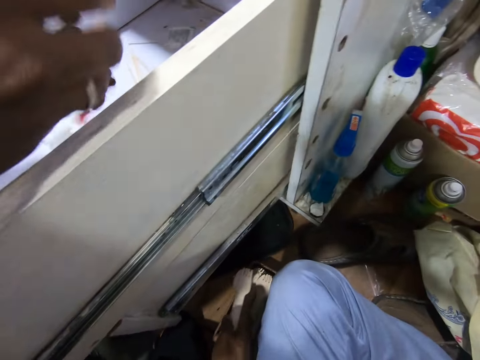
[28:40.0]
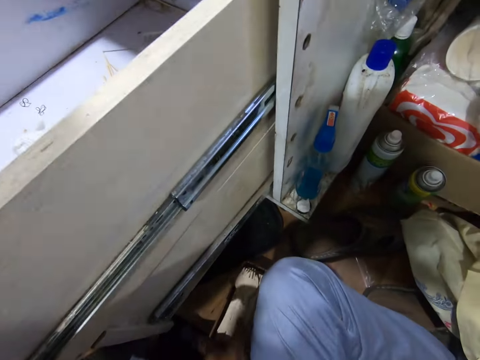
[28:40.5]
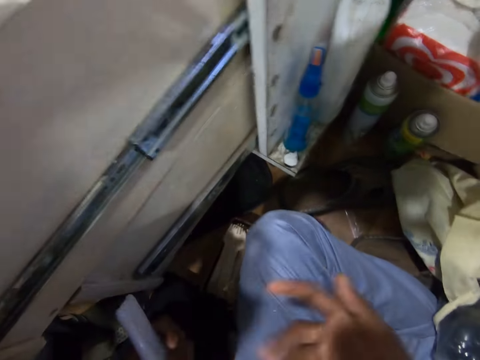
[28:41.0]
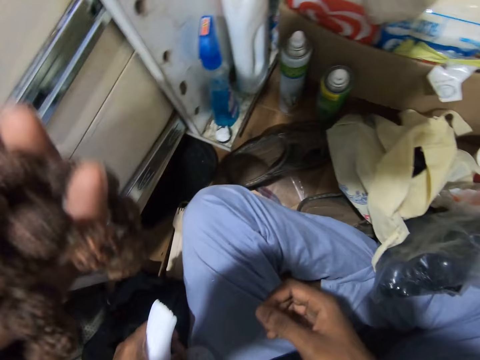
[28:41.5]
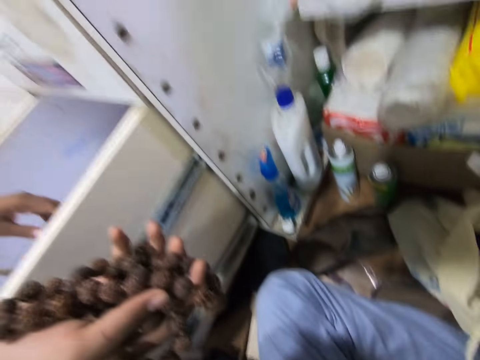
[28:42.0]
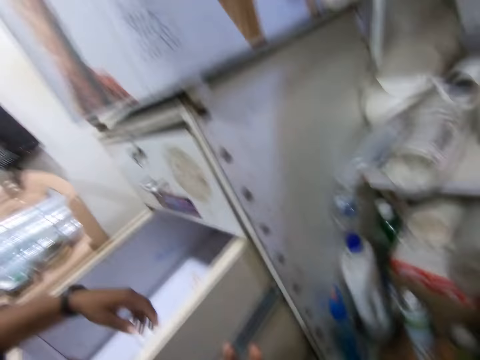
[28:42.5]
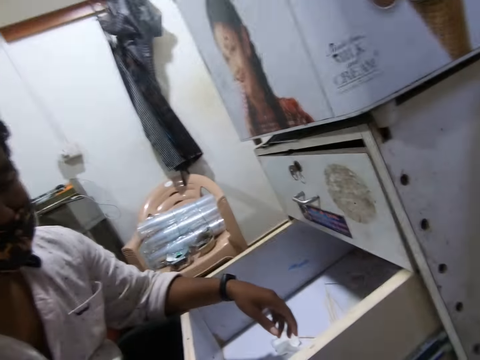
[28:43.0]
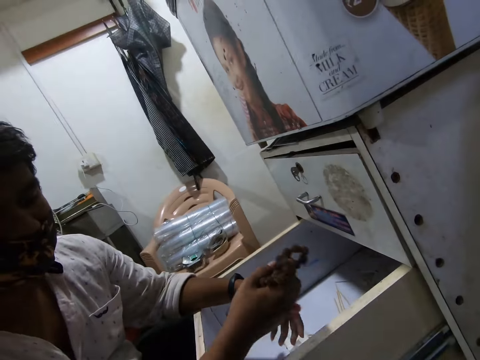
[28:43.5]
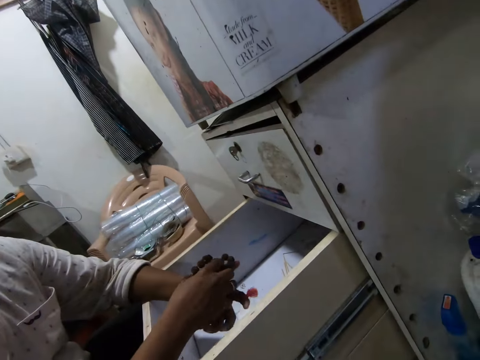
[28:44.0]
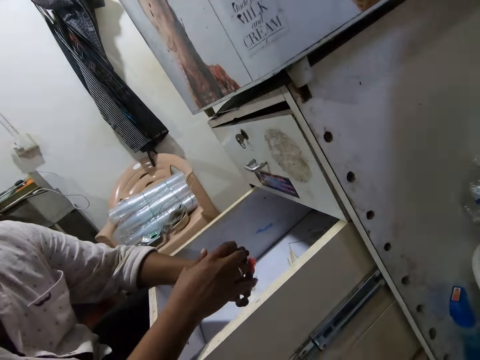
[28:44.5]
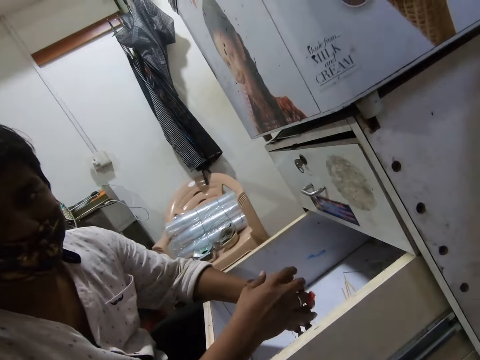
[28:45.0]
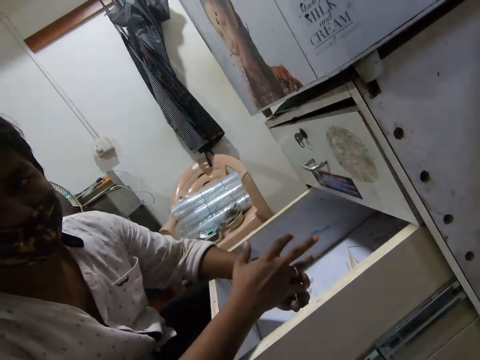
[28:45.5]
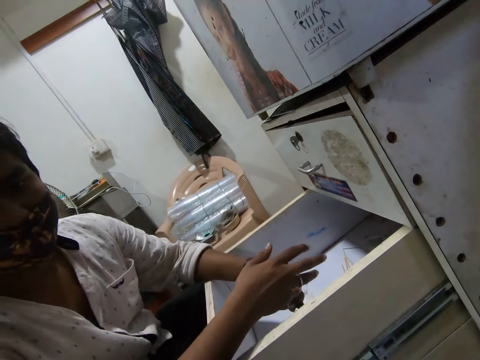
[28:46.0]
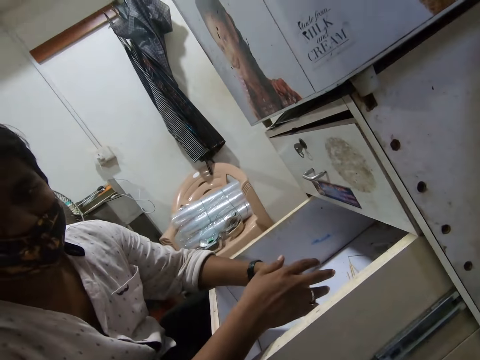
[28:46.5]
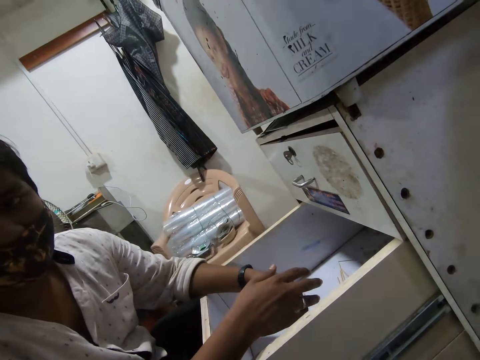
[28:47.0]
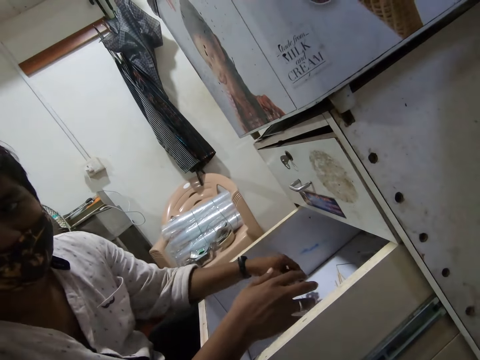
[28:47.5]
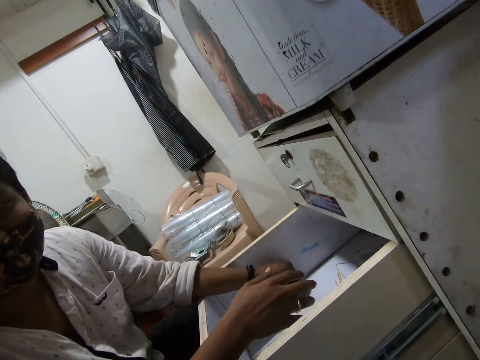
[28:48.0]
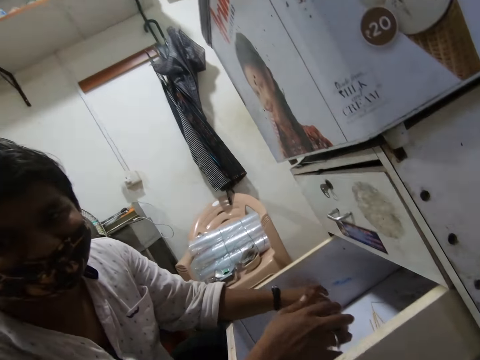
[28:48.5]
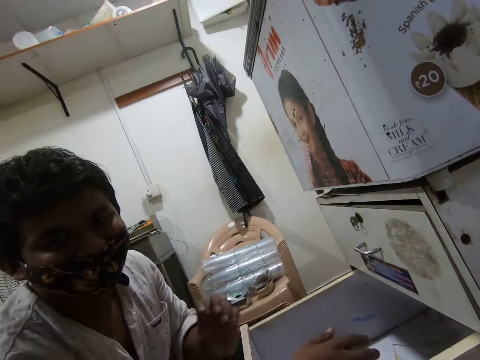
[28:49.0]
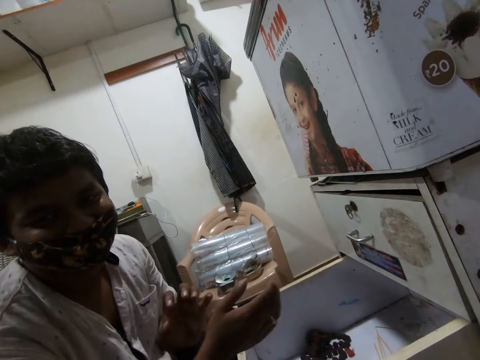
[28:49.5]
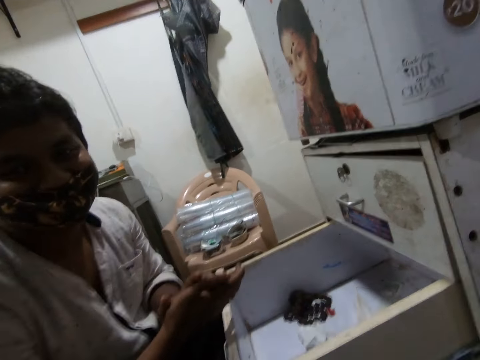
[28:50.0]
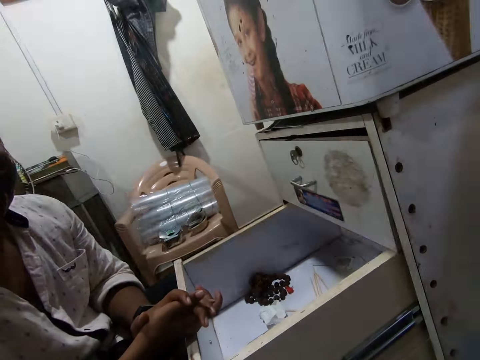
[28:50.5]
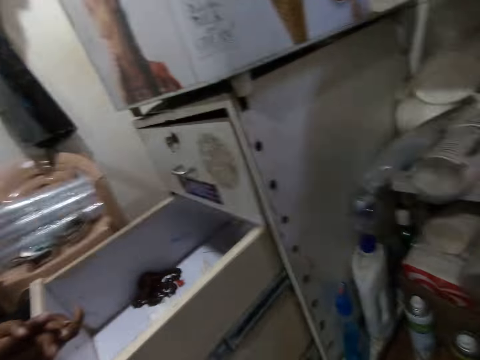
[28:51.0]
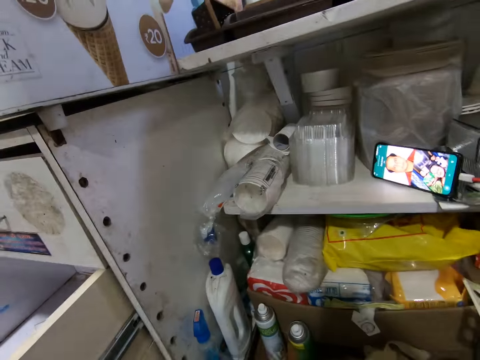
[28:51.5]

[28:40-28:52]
The camera wearer drops the three yellow forks on the floor with his right hand. The man holds a brown bracelet with his right hand. The man holds the brown bracelet with both hands. The camera wearer talks to the man. The man holds the brown bracelet with his left hand. The man drops the brown bracelet in the drawer with his left hand.

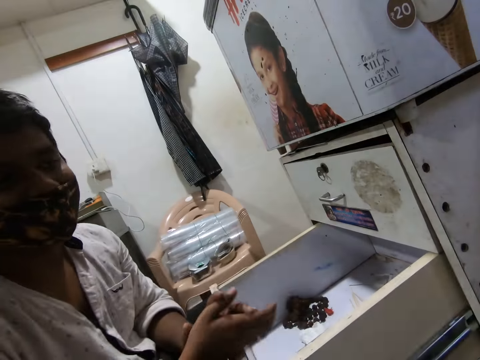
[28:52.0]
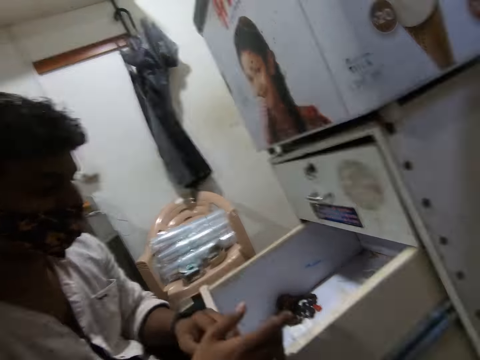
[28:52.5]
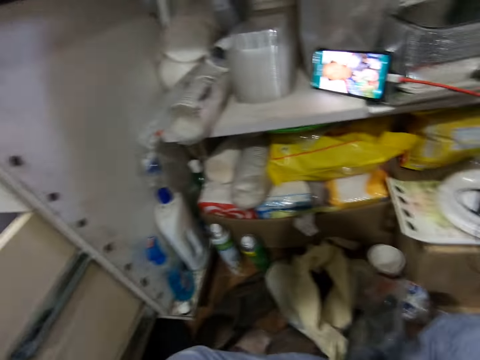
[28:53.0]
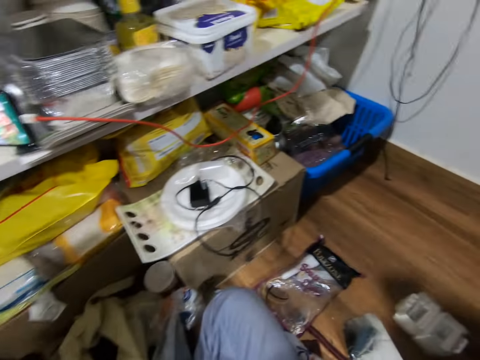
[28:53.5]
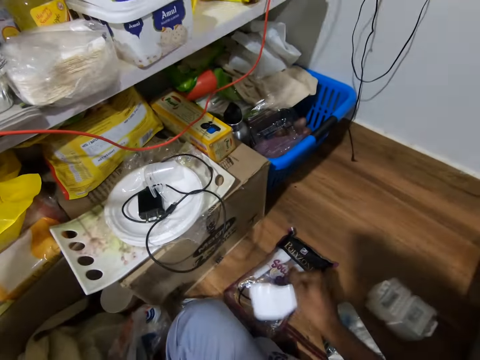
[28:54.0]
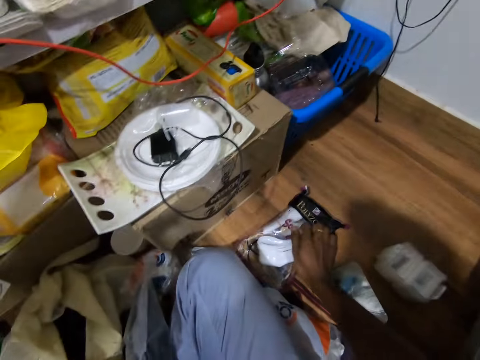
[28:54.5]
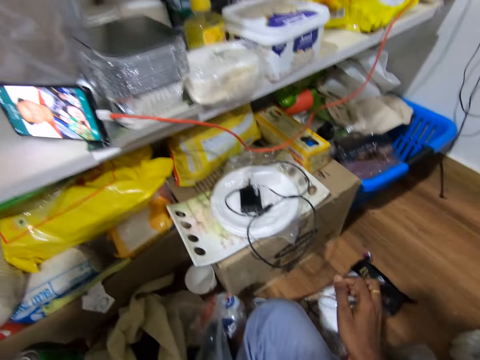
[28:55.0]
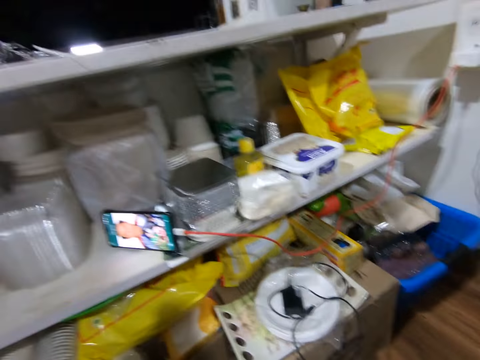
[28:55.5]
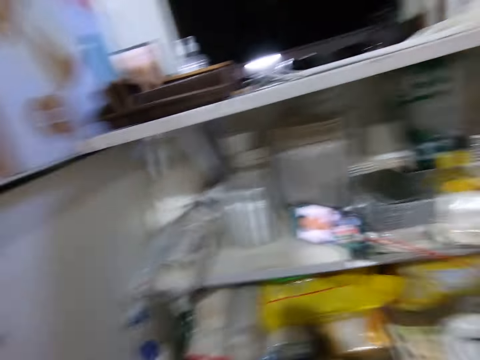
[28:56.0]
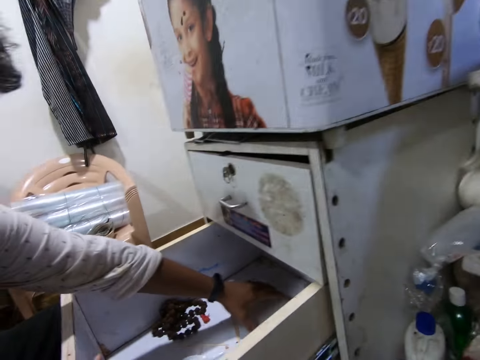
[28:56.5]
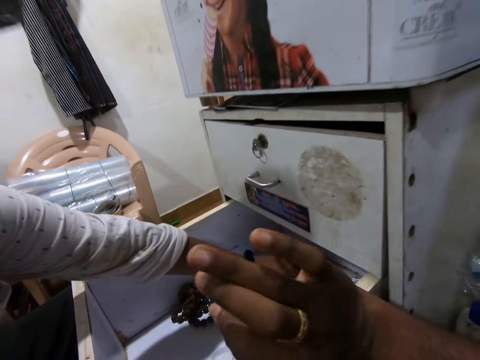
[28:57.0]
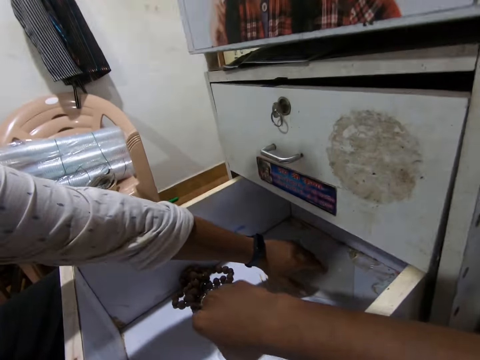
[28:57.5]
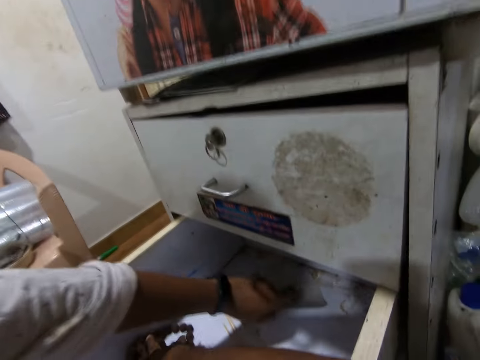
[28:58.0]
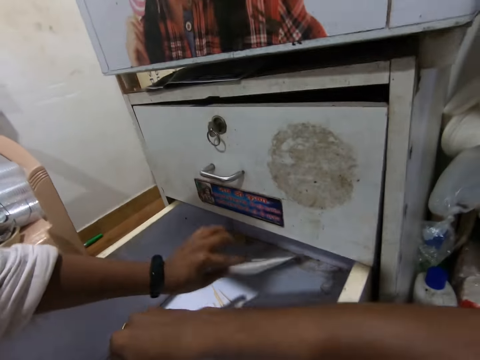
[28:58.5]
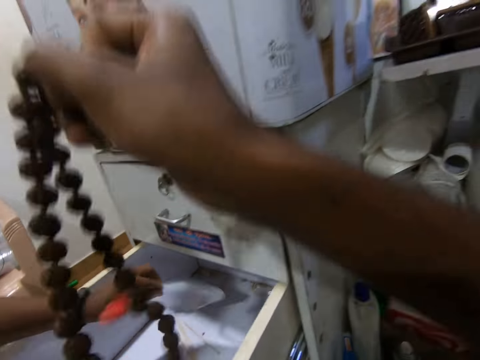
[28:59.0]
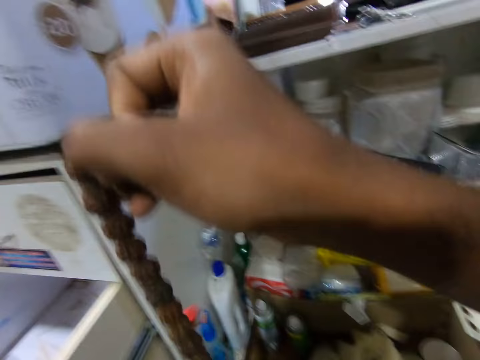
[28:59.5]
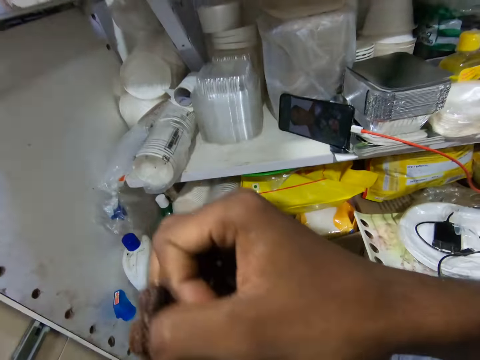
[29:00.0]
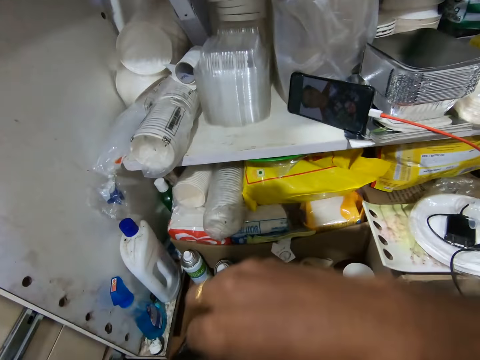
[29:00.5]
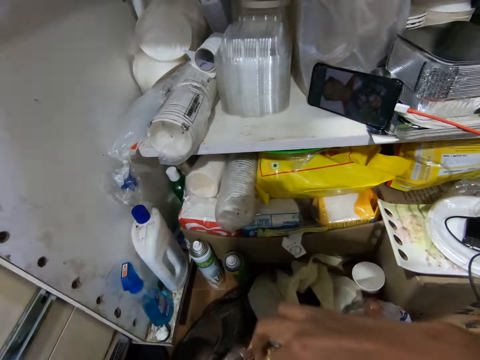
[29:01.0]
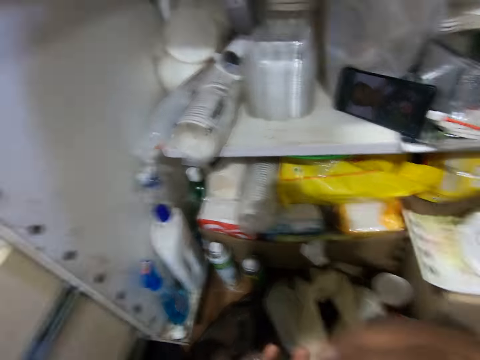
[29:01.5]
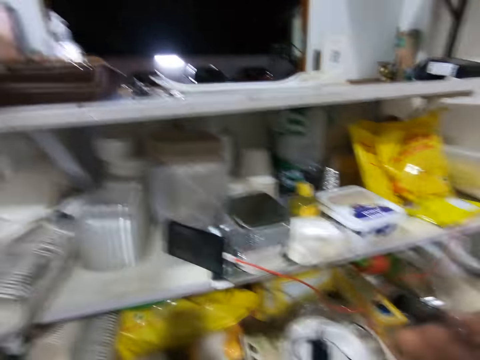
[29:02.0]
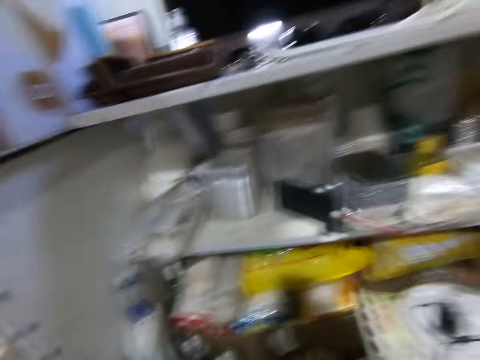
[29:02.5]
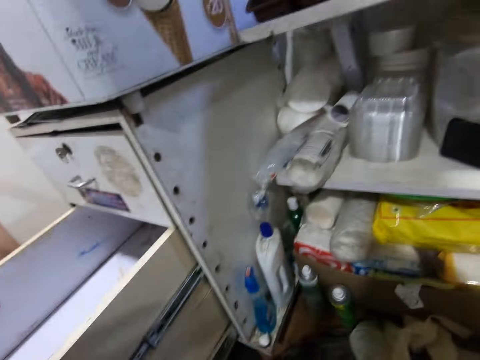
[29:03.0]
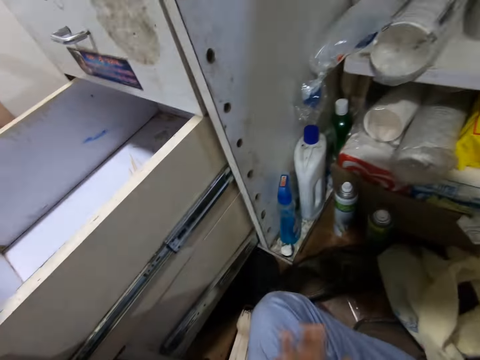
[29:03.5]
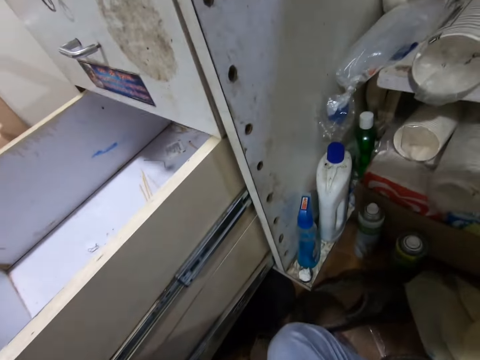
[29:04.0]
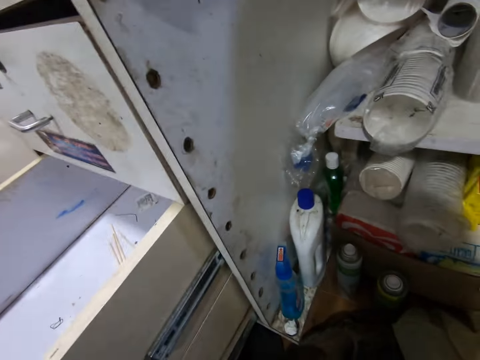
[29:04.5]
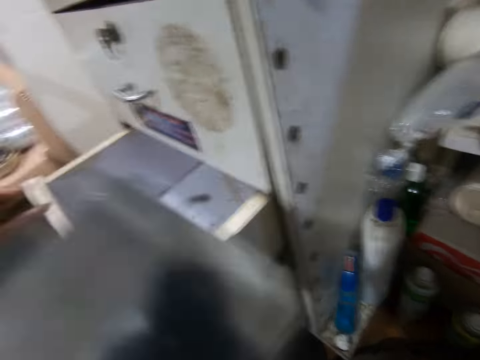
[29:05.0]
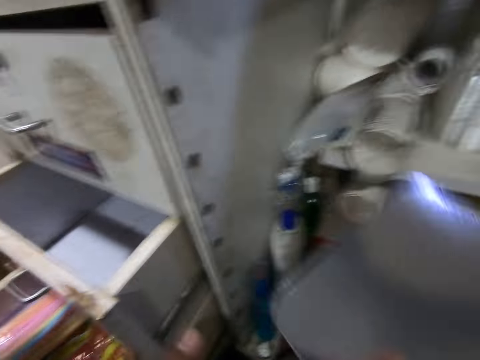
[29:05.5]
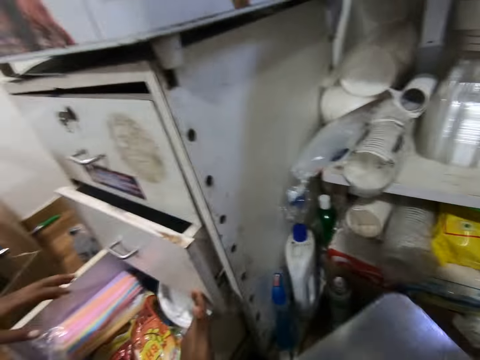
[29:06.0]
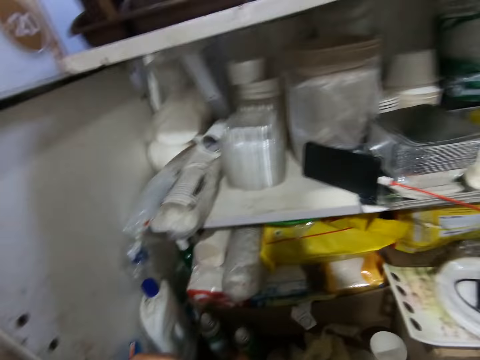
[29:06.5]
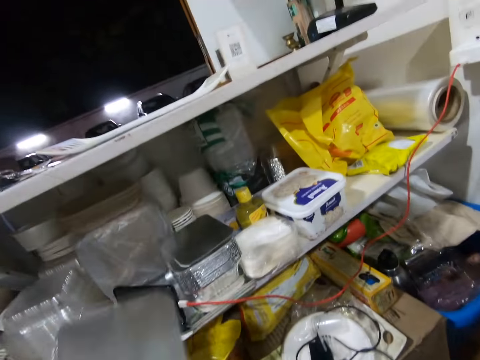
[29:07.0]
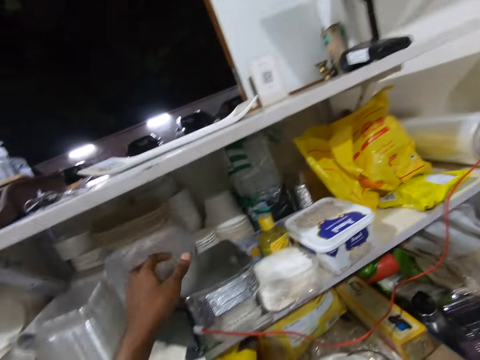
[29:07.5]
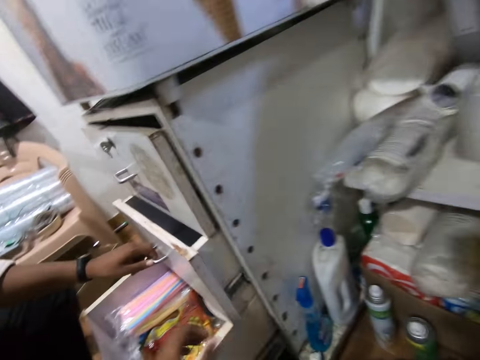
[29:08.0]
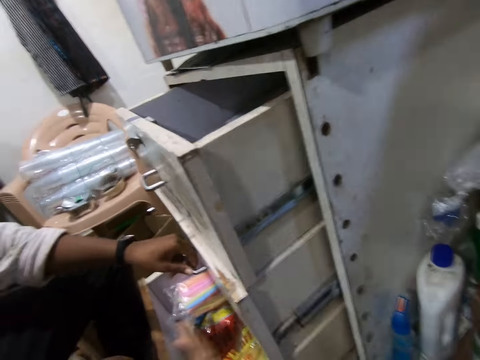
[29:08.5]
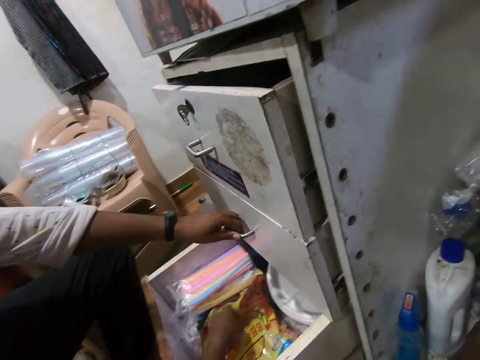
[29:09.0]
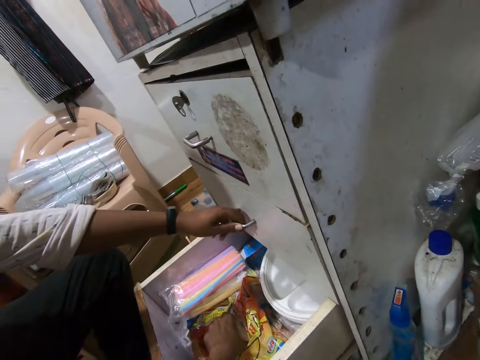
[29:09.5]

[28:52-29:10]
The camera wearer drops the group of white spoons on the floor with his right hand. He lifts his hand. The man picks a lid from the drawer with his left hand. The camera wearer picks the brown bracelet from the drawer with his right hand. A caller interacts with the camera wearer and the man. The camera wearer picks the lid. The man closes the drawer with both hands. The camera wearer holds the lid with his left hand. He drops the lid on a stack of lids on the shelf with his left hand. The man interacts with the camera wearer. The man opens the drawer with his left hand and closes the drawer with his left hand. The camera wearer holds the drawer with his left hand. He removes a nylon bag from a pack in a drawer with his left hand. He touches a polythene.
